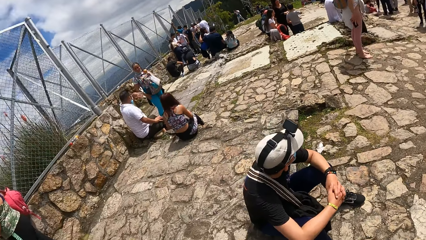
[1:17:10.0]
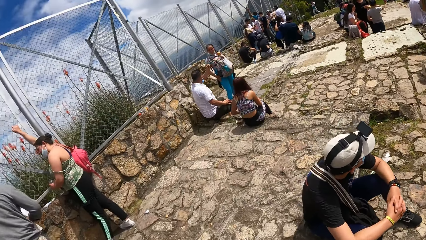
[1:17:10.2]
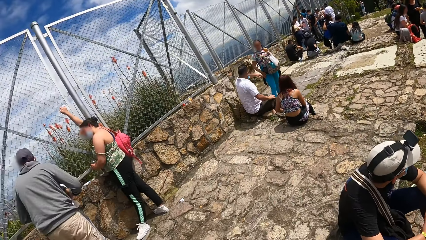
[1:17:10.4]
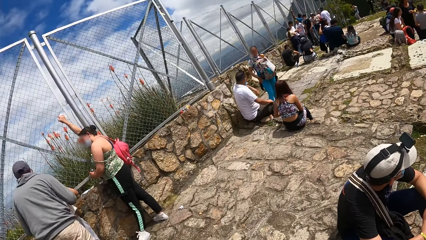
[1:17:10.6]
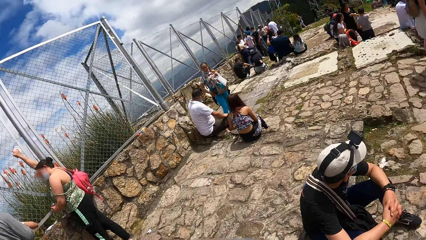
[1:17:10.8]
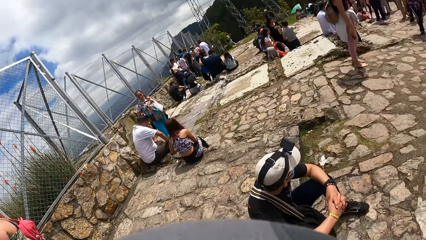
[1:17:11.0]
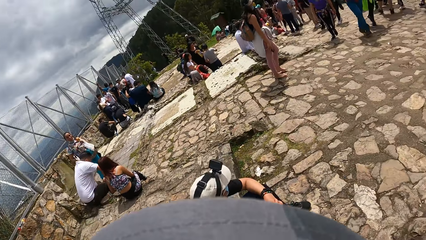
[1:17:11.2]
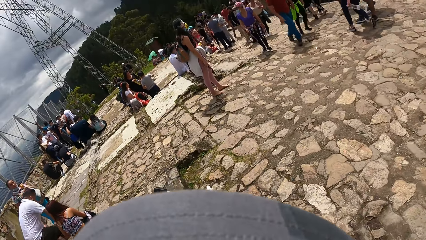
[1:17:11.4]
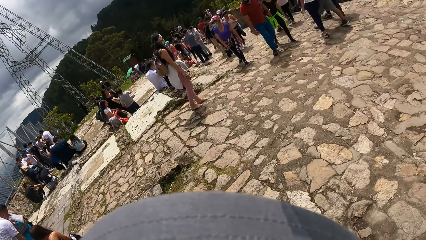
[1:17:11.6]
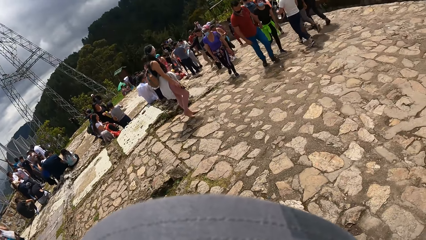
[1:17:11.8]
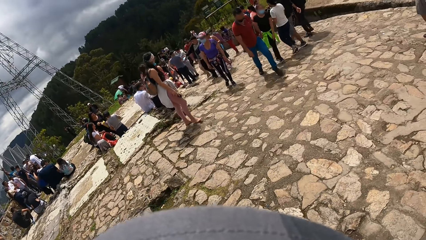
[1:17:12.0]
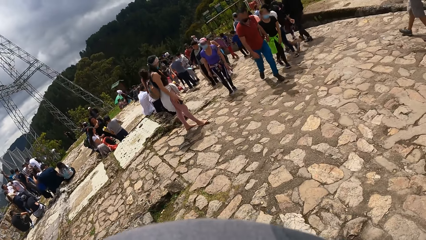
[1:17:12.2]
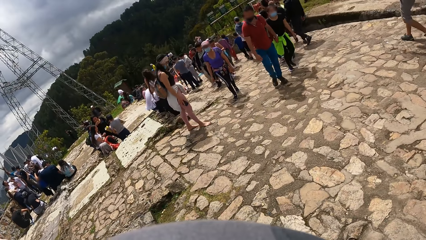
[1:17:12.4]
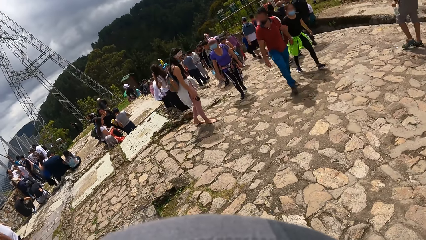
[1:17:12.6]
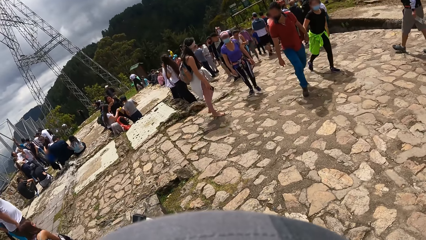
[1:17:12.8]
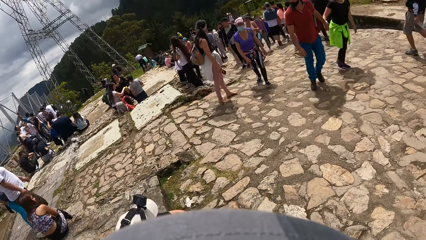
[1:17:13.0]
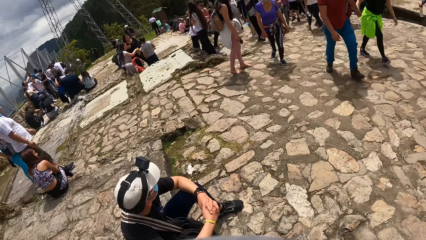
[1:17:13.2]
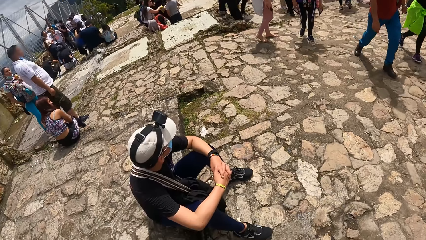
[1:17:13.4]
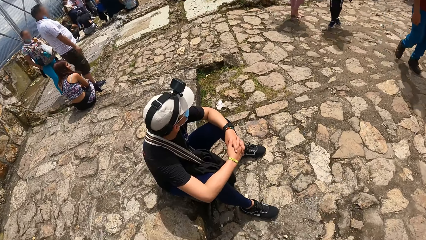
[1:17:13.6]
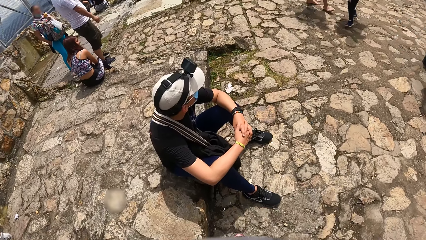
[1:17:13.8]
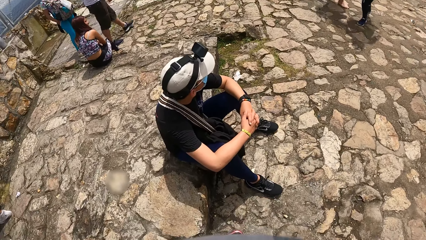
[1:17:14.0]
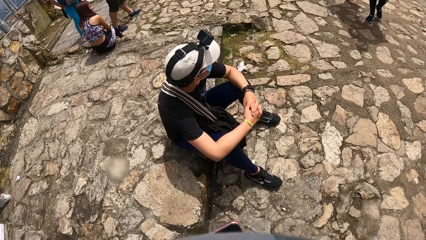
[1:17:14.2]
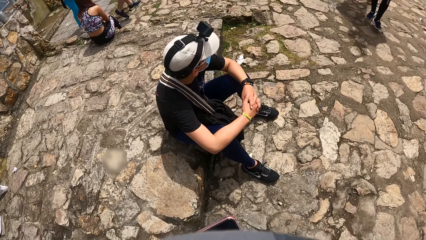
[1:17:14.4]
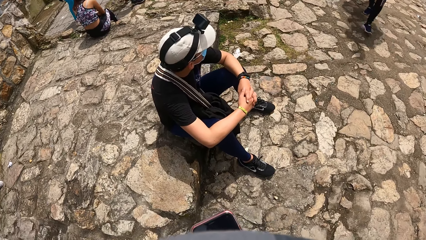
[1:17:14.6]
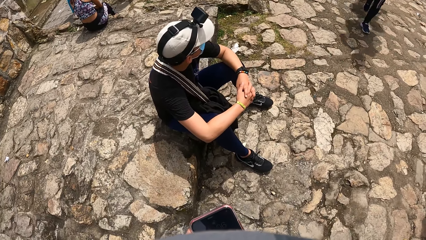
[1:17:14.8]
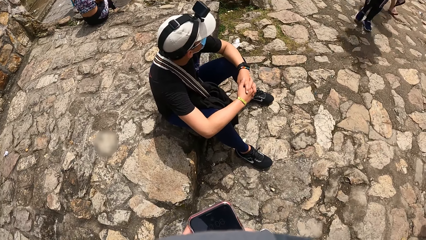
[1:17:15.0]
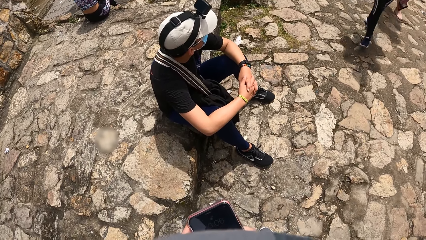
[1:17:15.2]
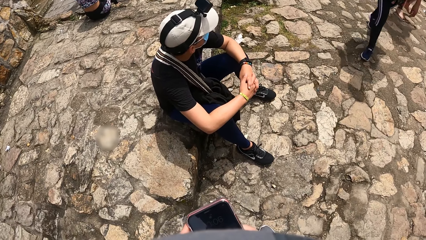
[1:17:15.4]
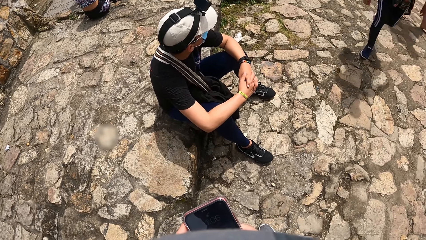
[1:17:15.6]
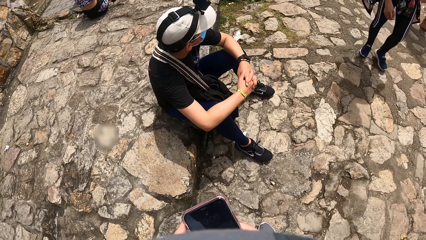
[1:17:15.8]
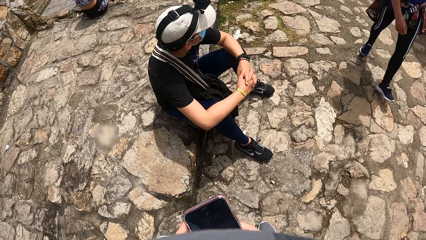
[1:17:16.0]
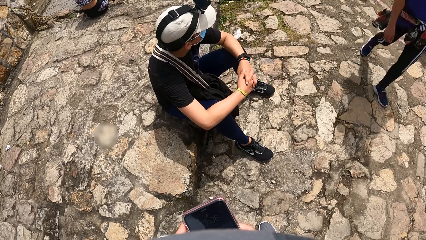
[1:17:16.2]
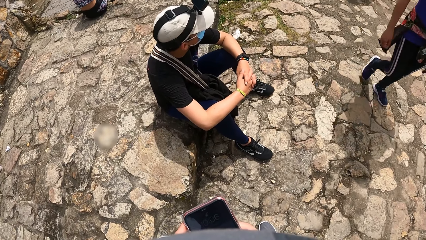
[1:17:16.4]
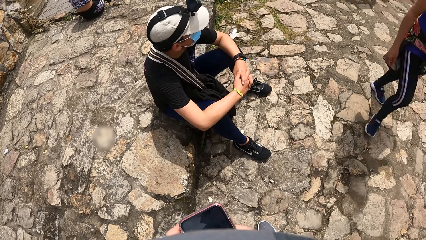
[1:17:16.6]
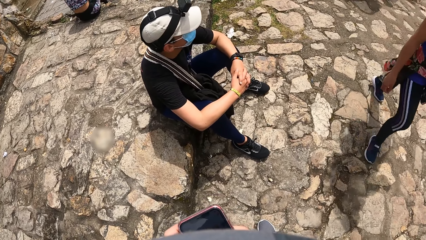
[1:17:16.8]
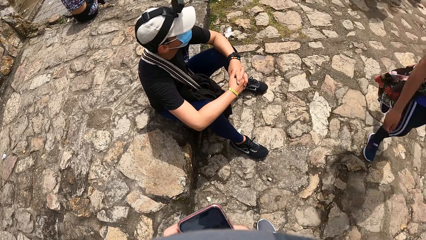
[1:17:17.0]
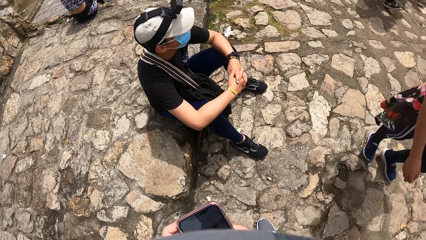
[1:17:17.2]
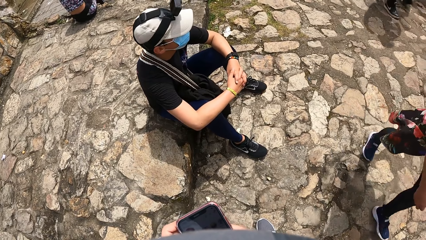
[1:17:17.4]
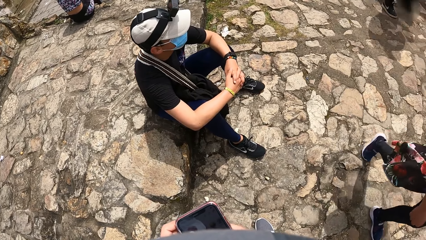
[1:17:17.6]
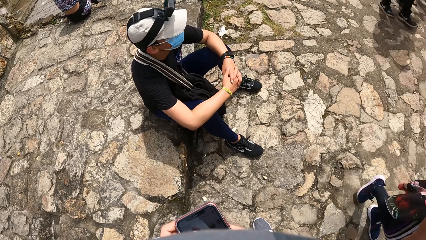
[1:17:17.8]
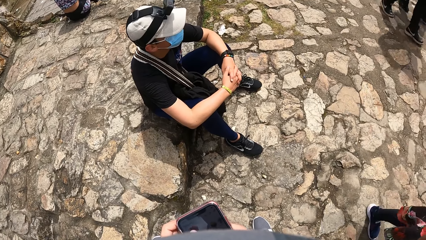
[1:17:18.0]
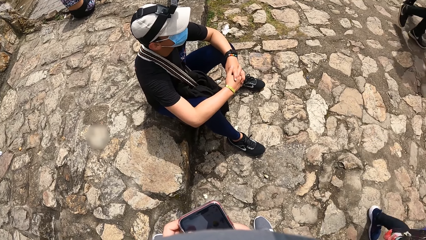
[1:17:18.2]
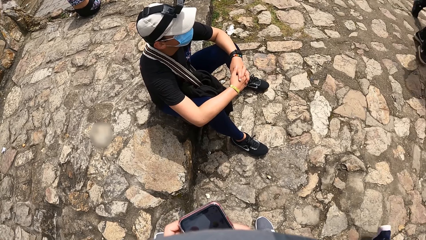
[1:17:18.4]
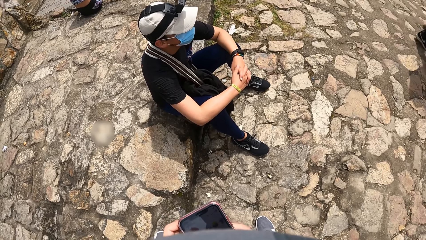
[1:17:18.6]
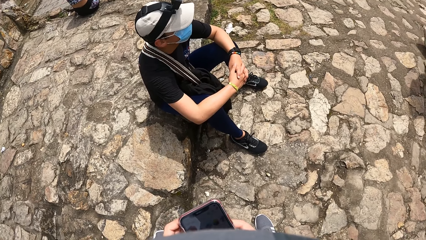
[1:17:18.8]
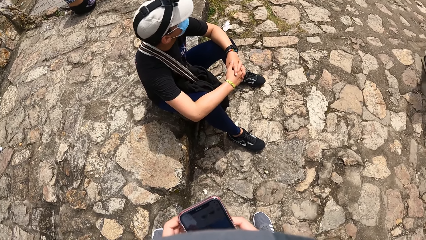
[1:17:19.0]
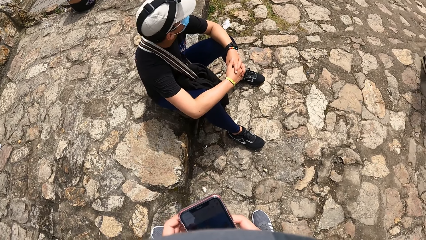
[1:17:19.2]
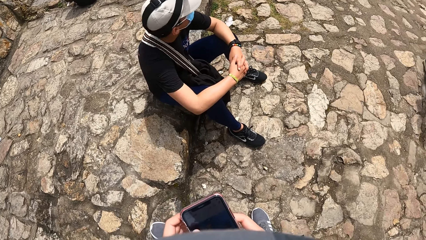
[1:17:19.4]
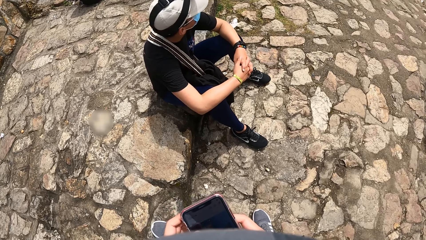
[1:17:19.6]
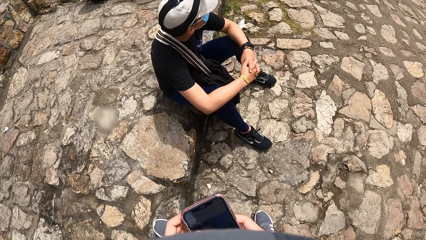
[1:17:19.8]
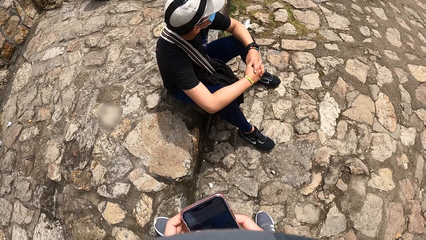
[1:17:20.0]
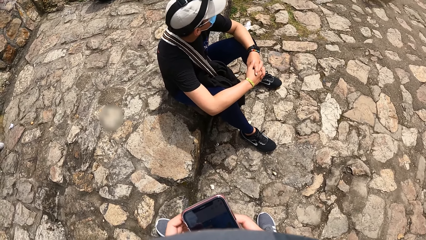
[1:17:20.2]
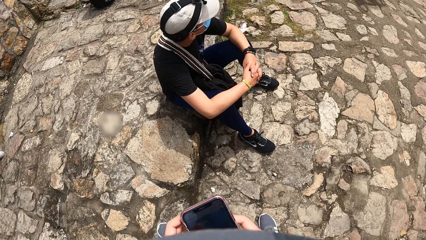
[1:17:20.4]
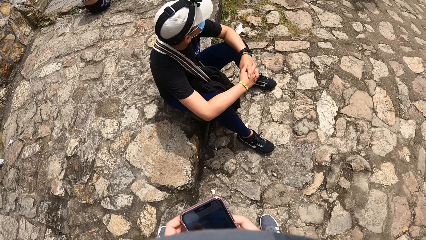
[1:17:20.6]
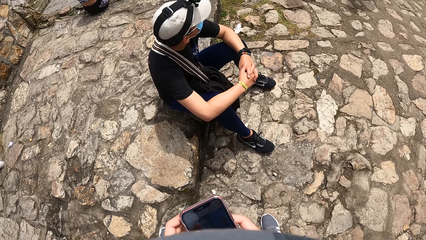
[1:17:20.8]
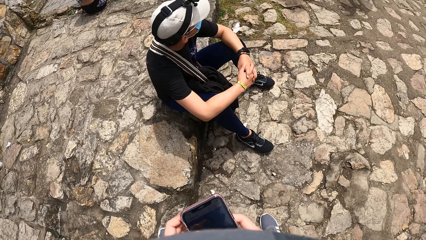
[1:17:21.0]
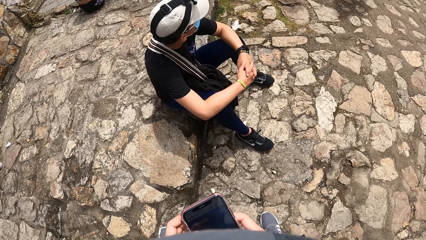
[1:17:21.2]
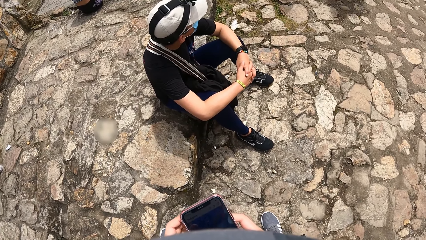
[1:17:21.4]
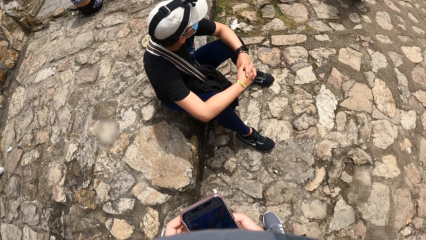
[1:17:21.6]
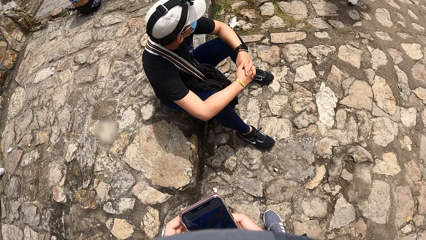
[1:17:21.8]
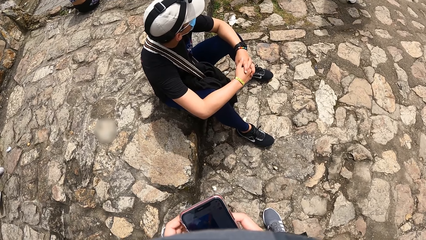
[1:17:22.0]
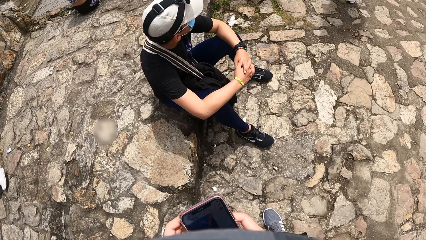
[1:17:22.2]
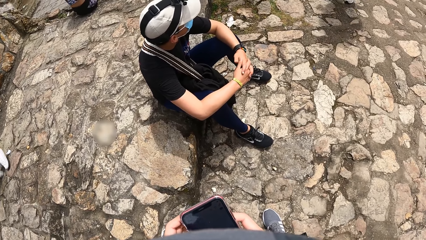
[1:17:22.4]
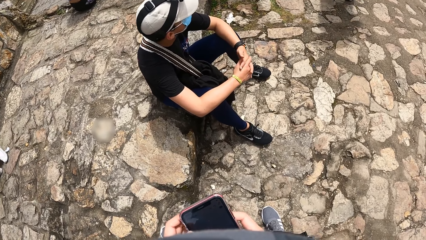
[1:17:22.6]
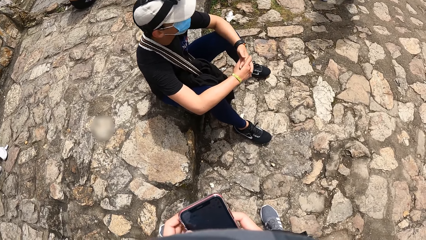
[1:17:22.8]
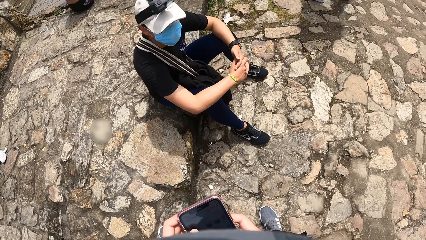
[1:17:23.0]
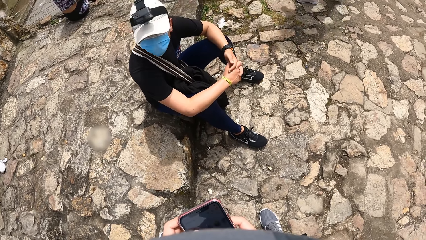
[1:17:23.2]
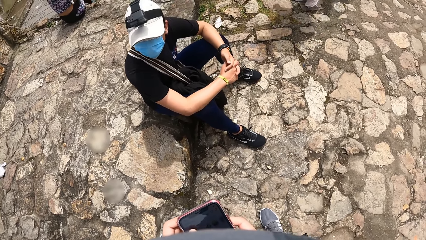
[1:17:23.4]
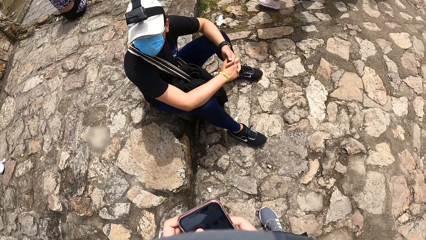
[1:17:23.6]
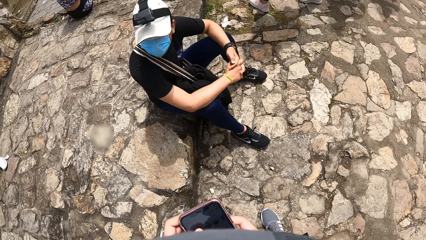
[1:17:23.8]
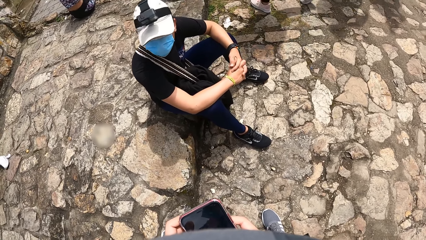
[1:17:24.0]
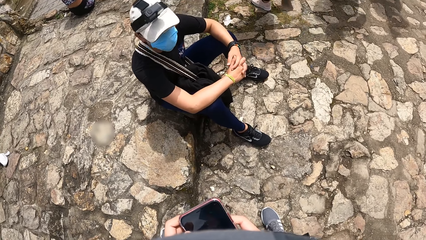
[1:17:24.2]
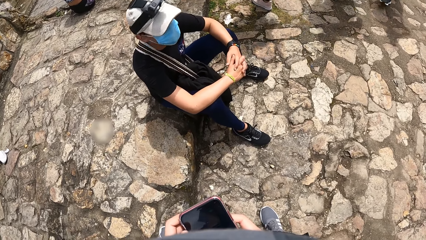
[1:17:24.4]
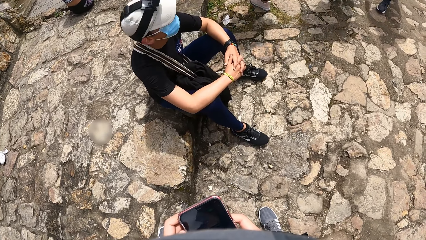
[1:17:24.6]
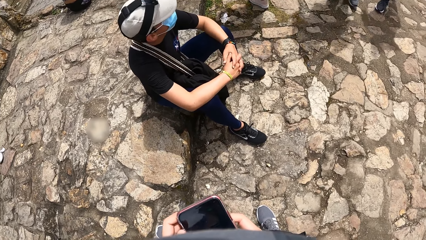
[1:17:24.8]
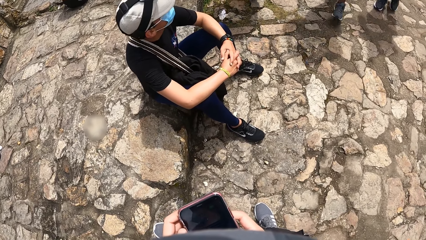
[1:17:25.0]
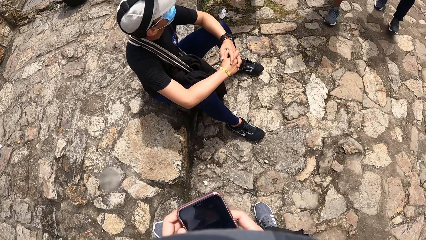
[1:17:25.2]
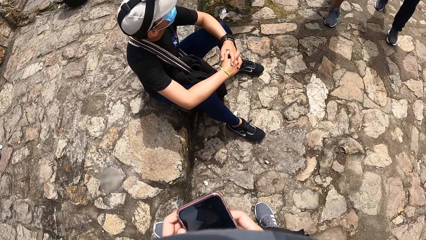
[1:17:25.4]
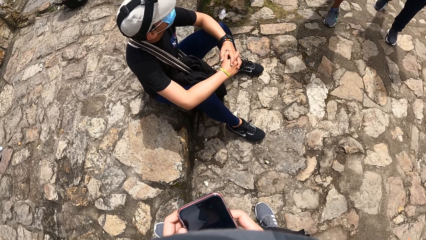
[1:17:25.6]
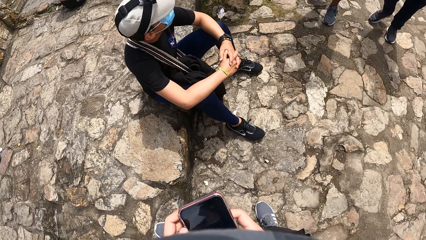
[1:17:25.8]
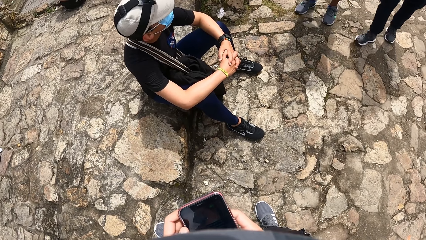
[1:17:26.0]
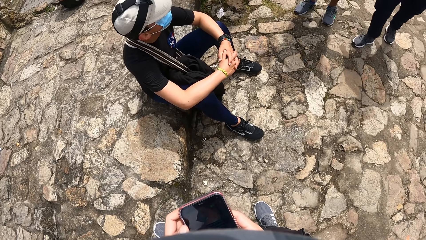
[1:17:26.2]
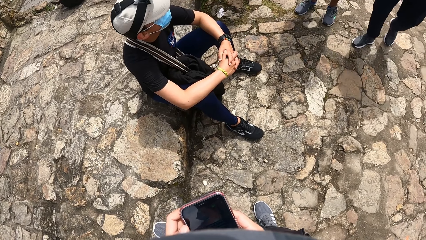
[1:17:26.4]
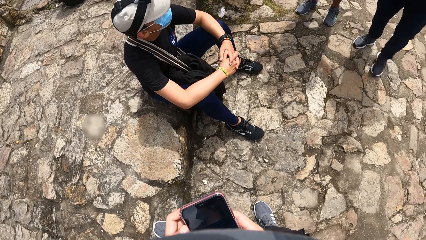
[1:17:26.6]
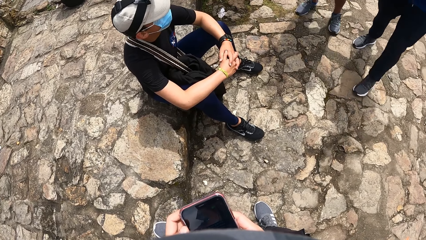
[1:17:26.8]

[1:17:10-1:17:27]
The camera wearer operates a phone with his hands.
